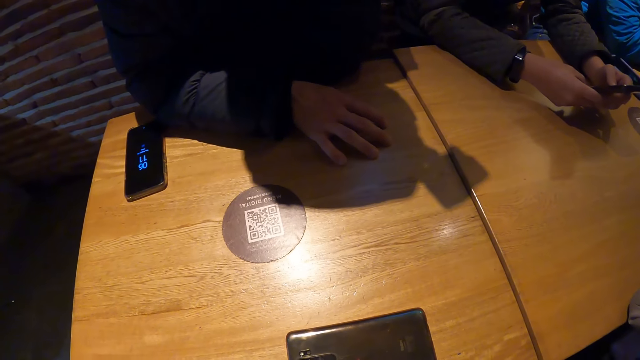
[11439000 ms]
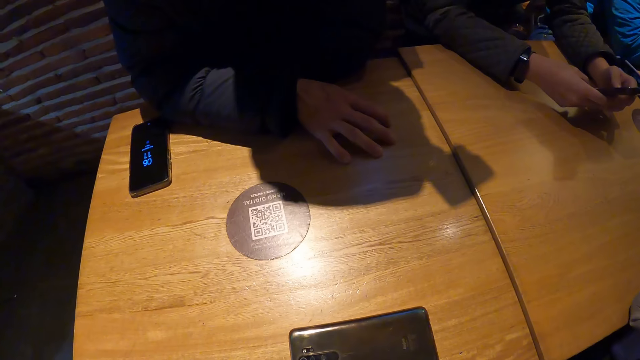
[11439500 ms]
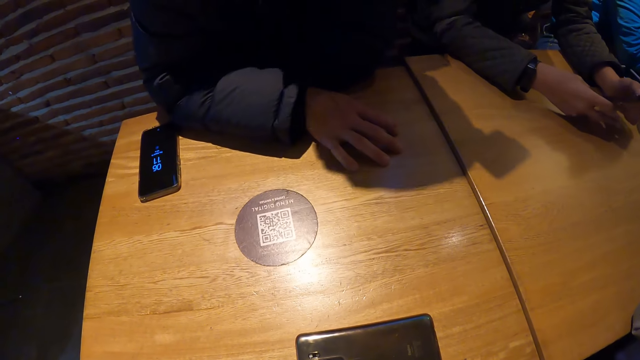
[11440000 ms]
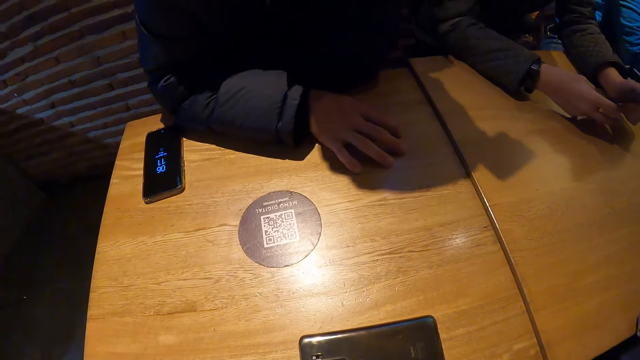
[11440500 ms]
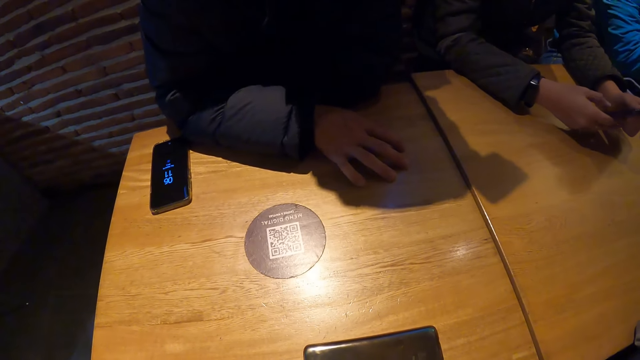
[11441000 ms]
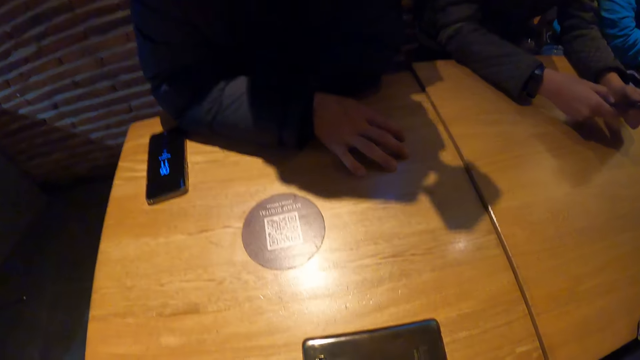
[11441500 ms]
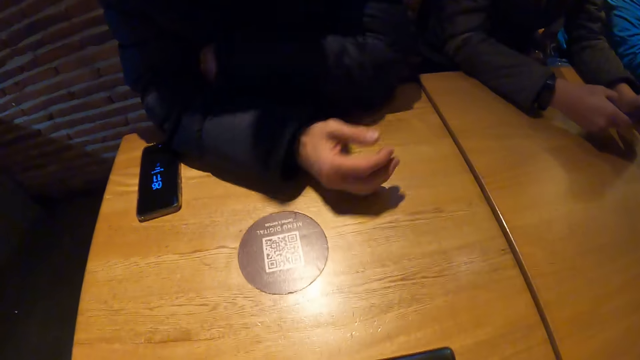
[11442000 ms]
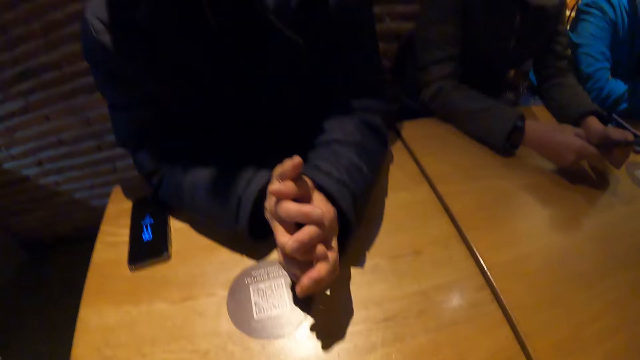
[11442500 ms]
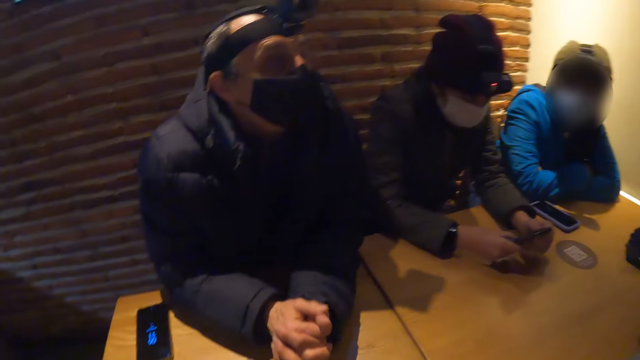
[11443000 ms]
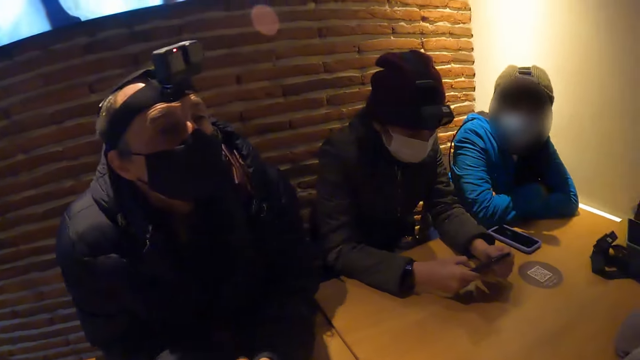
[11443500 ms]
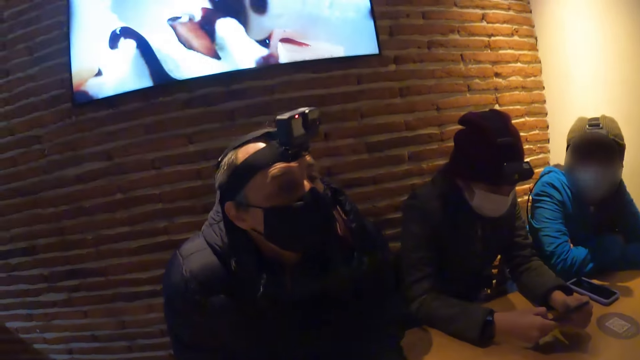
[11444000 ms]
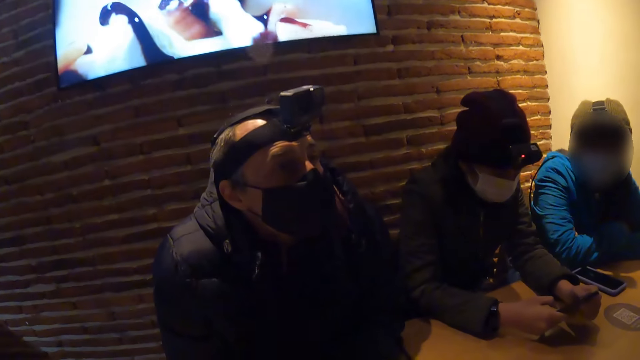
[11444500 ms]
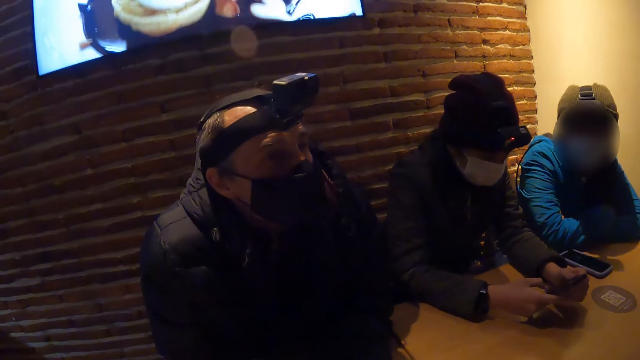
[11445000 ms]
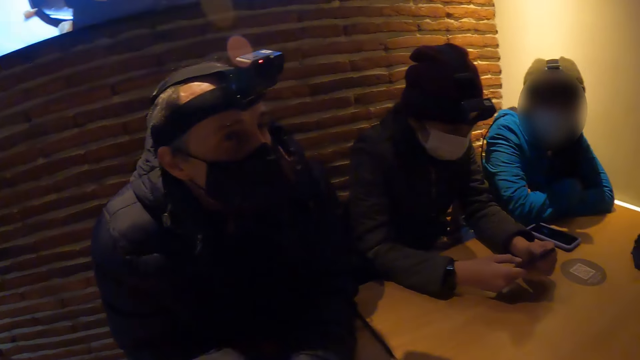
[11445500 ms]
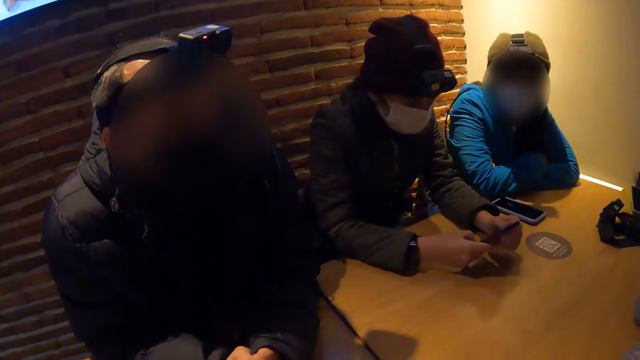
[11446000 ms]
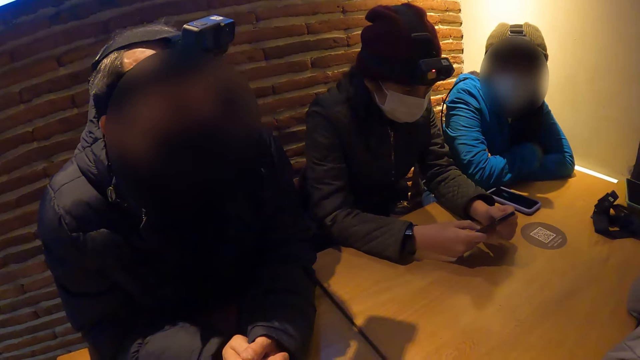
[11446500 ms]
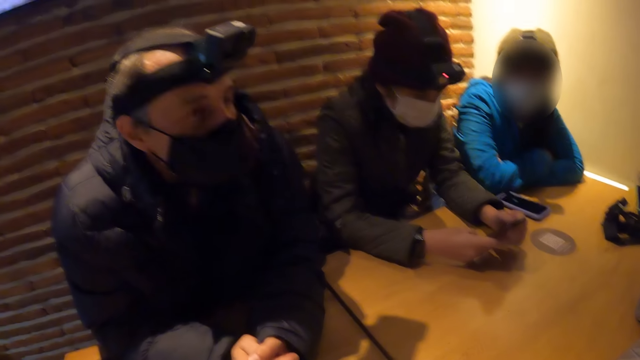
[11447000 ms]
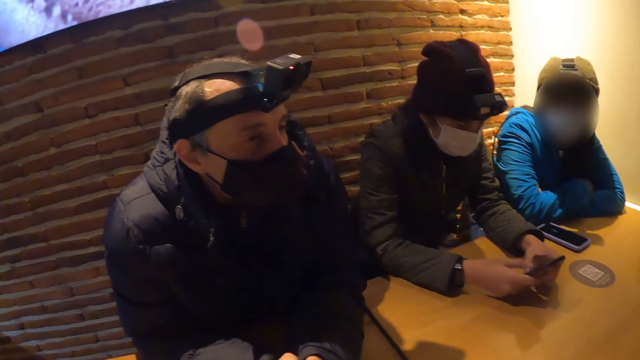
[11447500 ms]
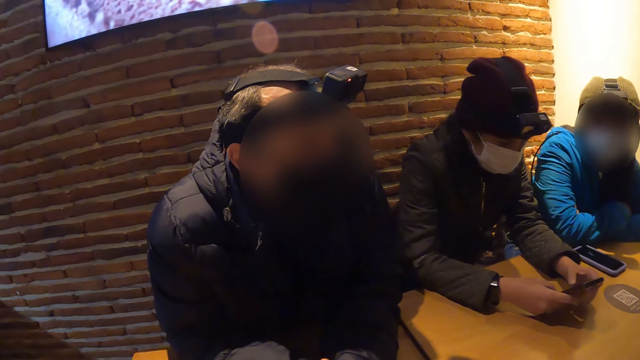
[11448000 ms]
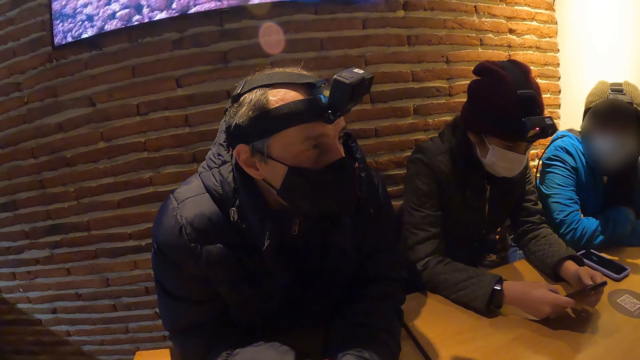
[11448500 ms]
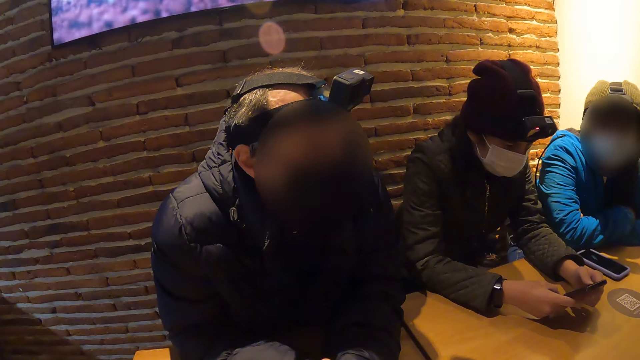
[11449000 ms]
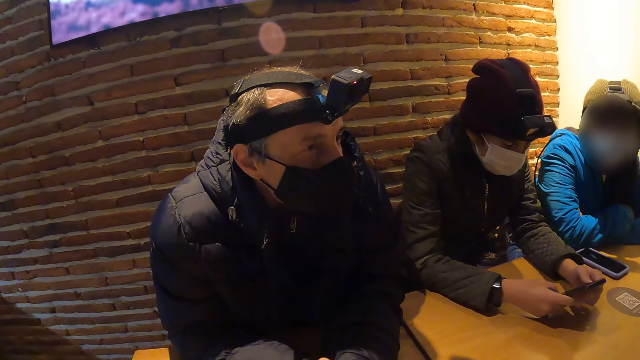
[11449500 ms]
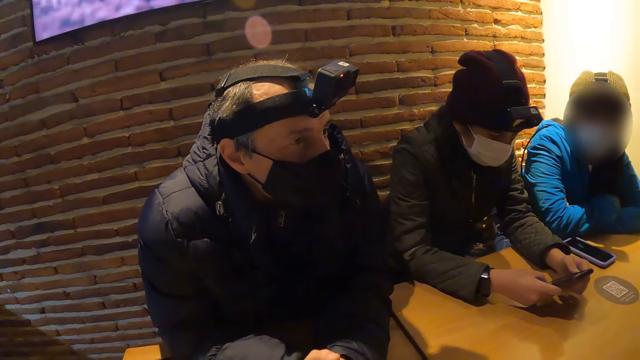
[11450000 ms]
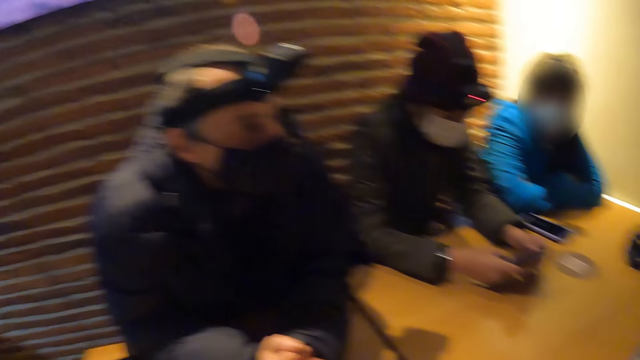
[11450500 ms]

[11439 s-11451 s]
The man joins his hands together and interacts with the woman.

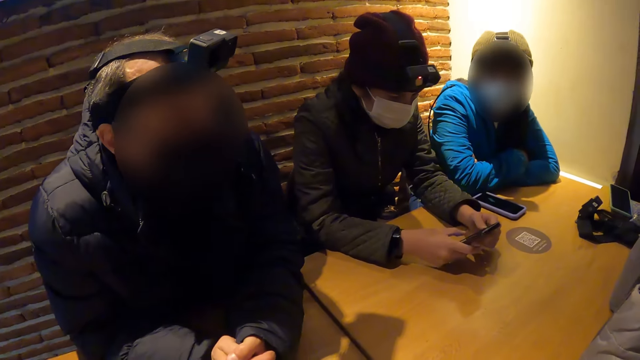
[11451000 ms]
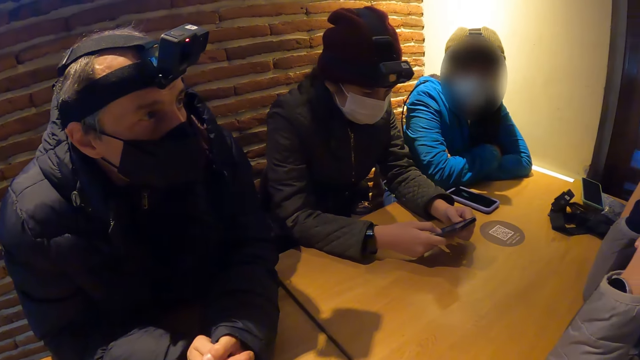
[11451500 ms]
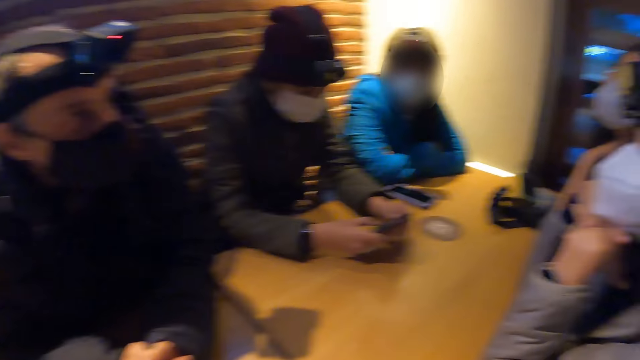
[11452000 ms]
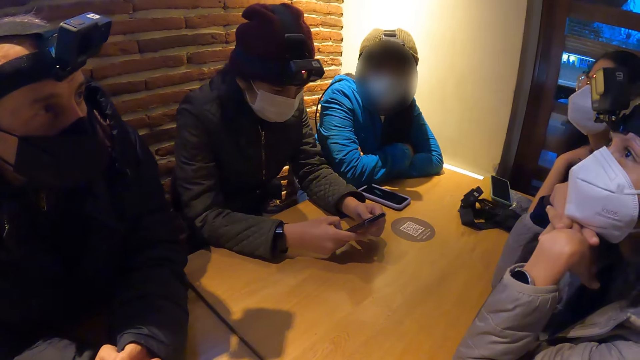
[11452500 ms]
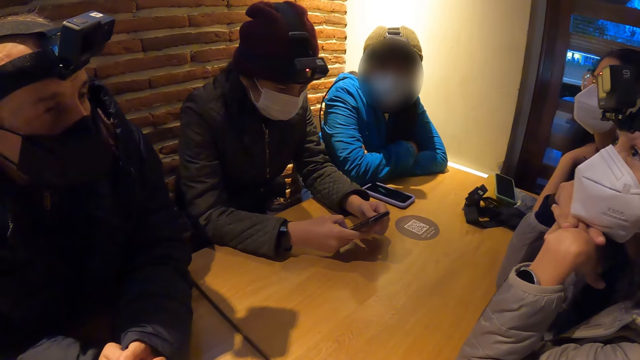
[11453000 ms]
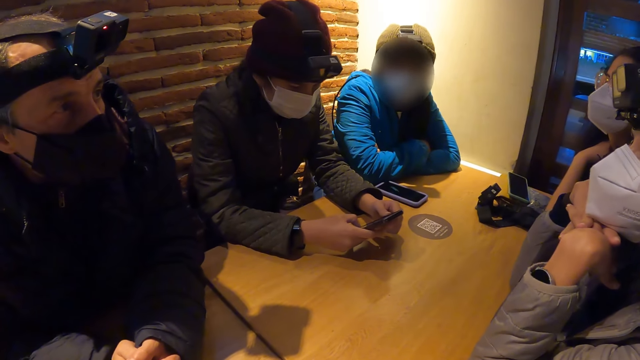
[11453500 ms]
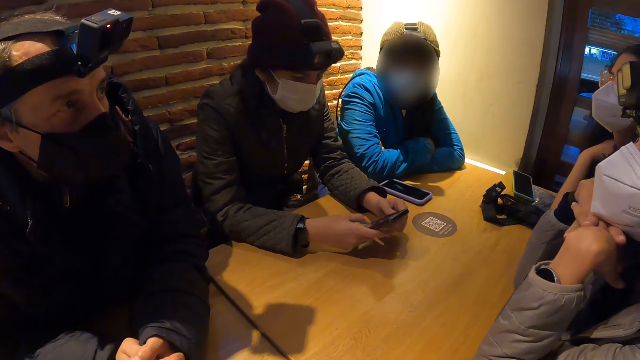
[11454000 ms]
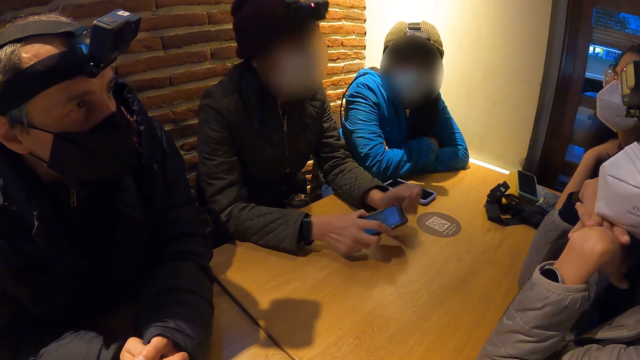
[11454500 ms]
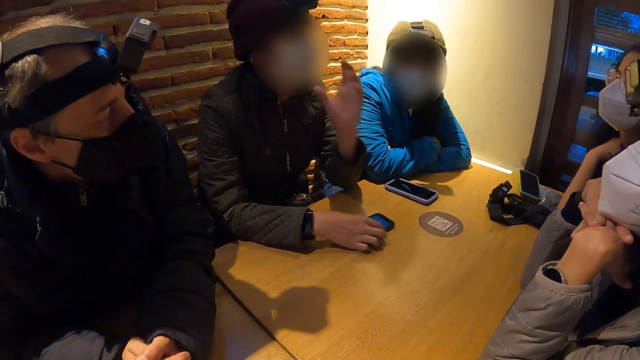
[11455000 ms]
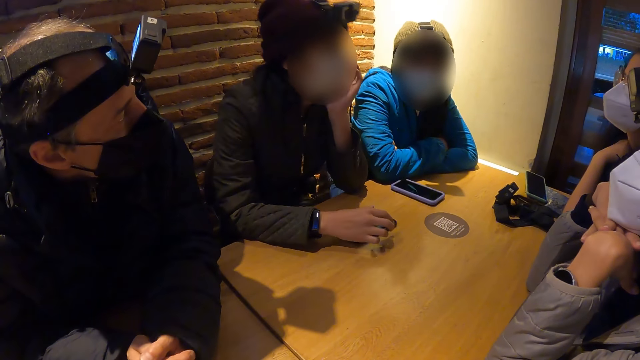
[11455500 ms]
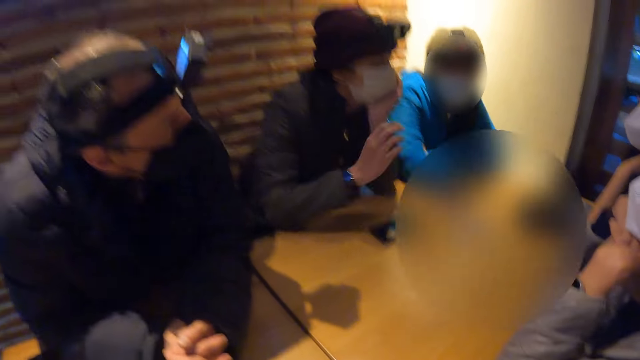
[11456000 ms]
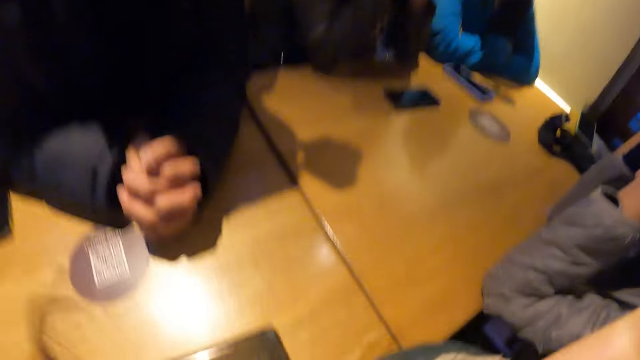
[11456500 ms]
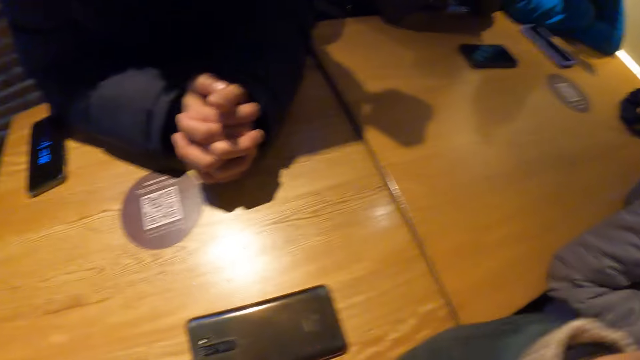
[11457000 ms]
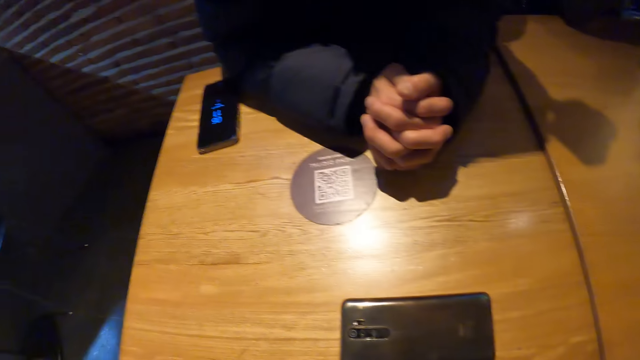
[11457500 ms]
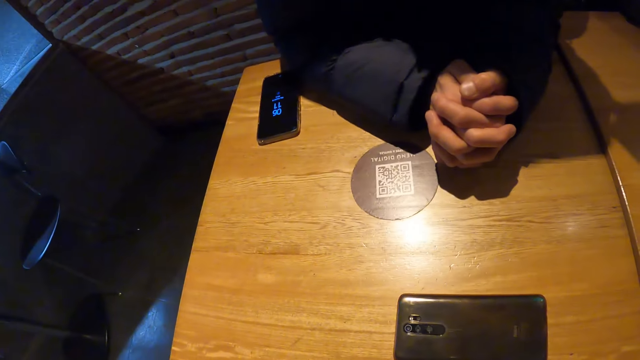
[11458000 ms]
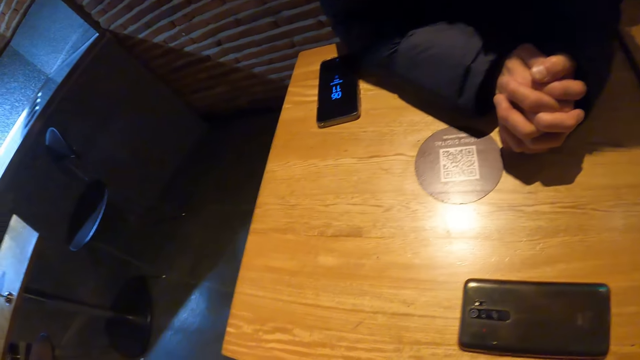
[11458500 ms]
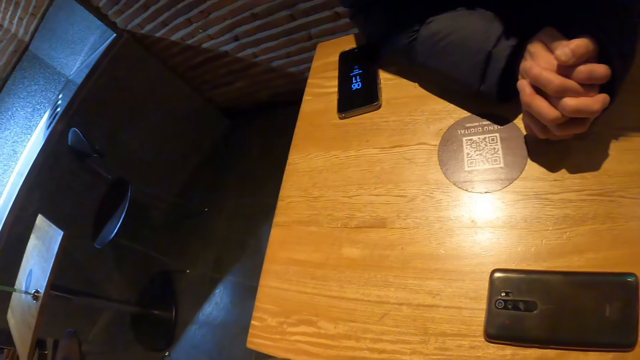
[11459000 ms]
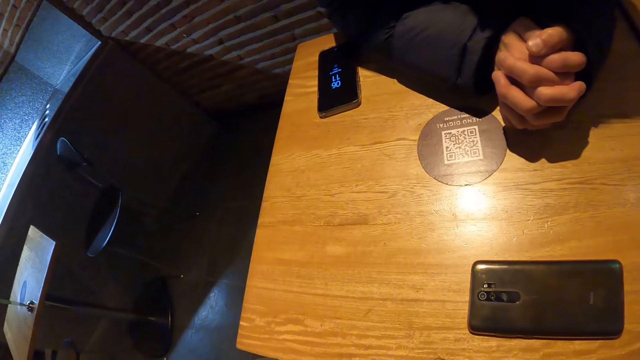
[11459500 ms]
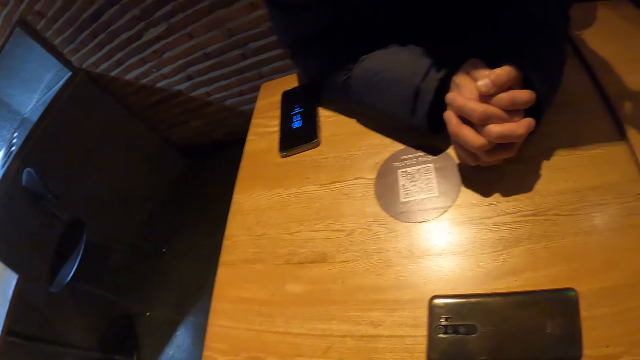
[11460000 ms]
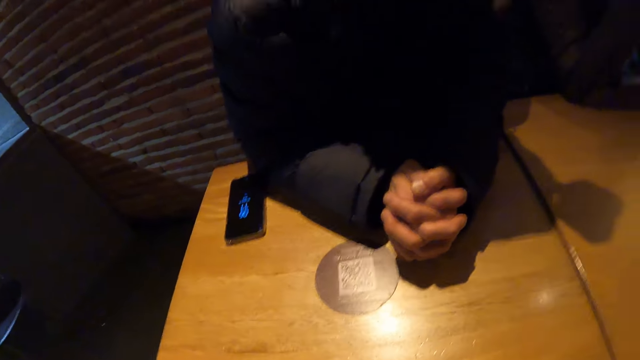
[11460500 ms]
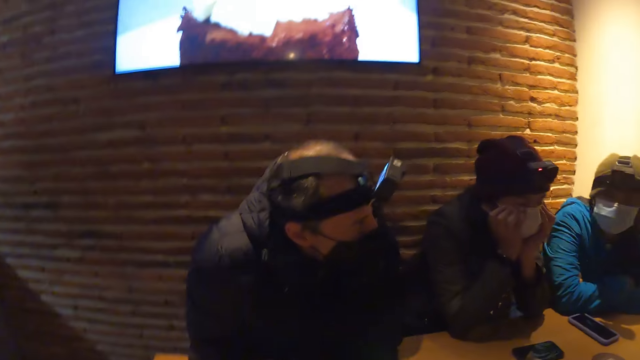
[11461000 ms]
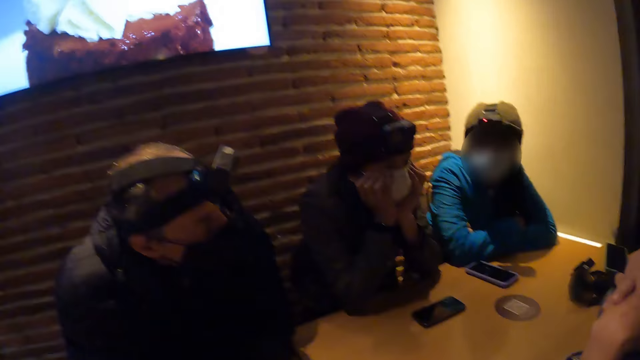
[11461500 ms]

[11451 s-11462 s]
A person puts a phone on the table. The camera wearer looks around.
